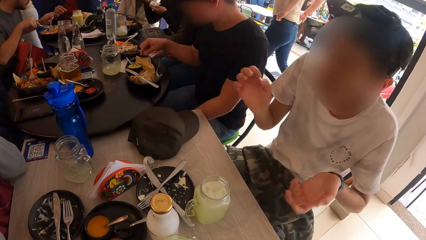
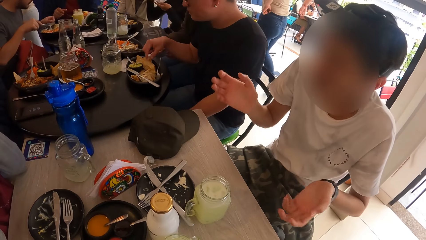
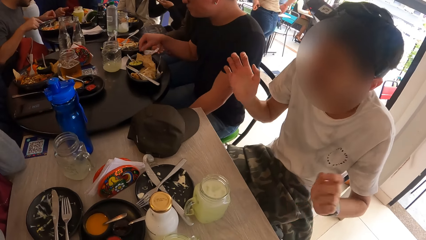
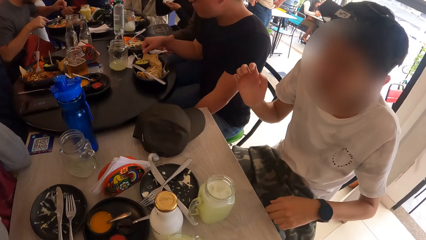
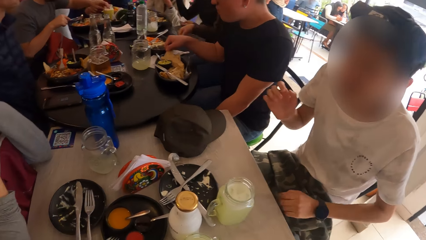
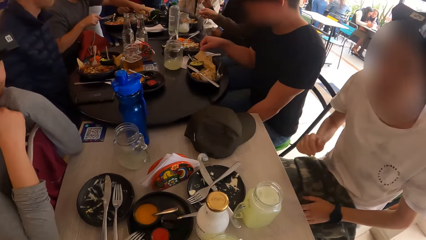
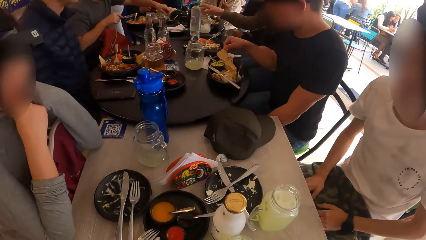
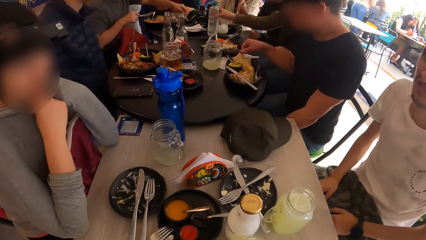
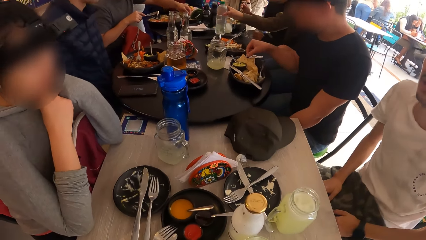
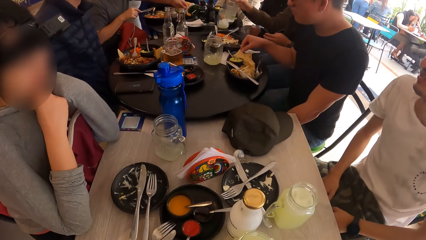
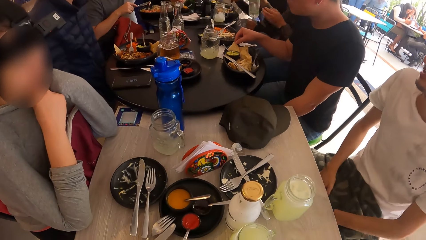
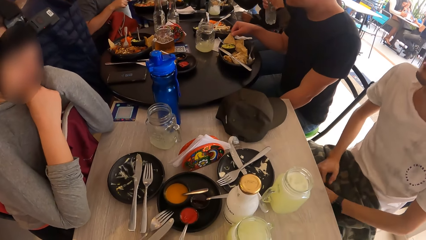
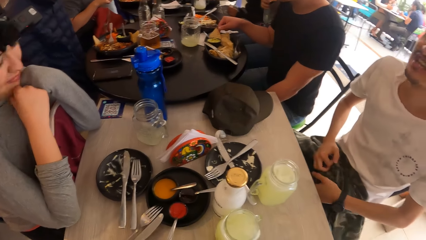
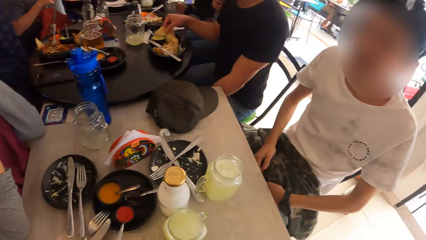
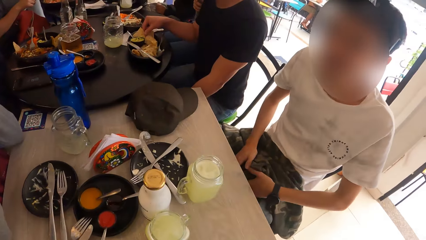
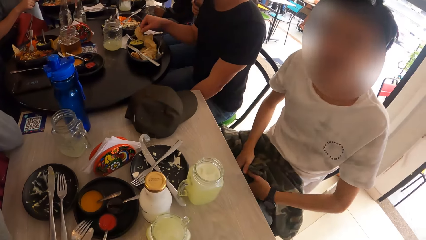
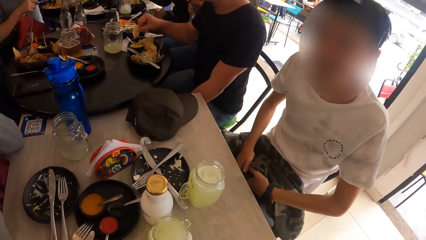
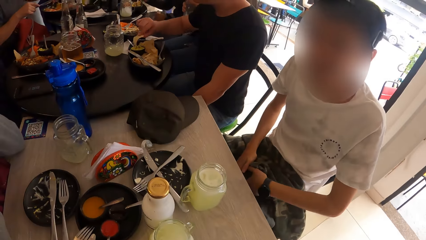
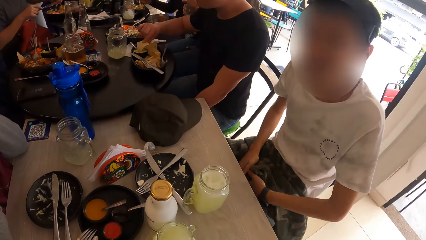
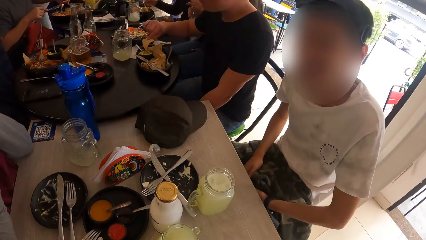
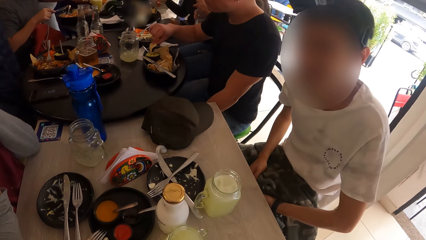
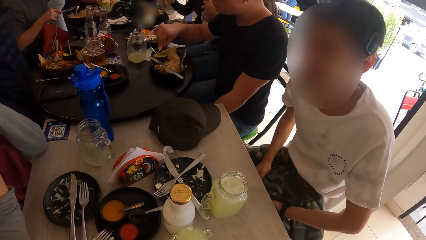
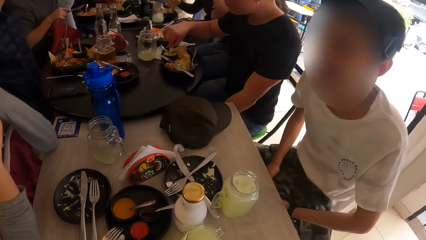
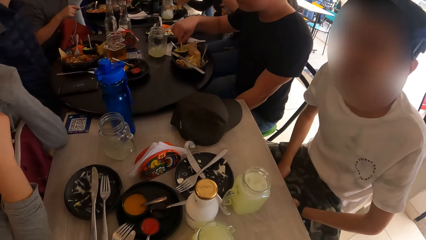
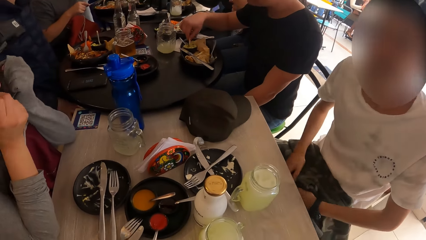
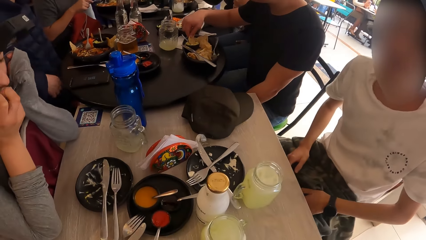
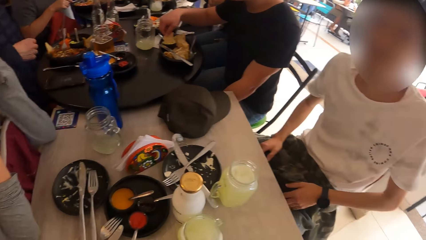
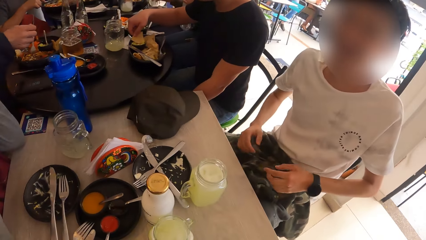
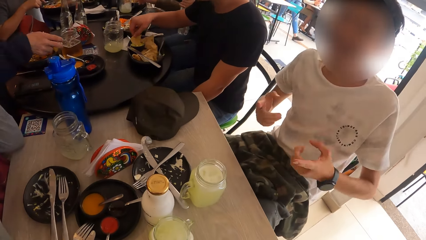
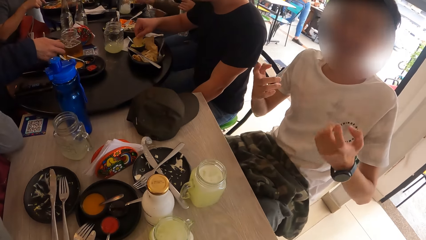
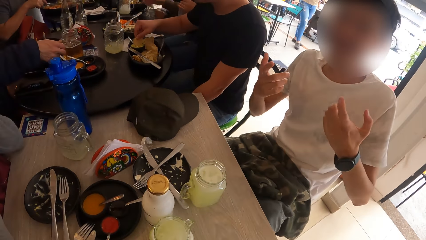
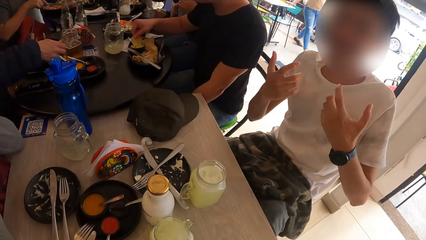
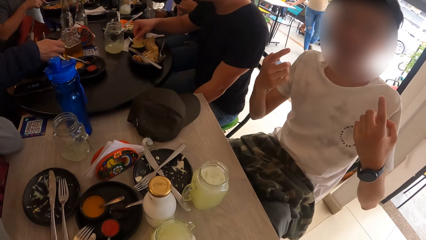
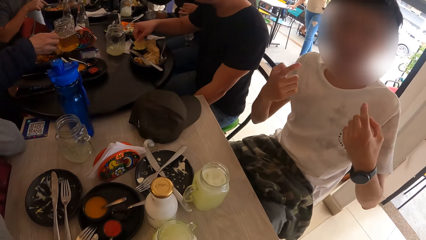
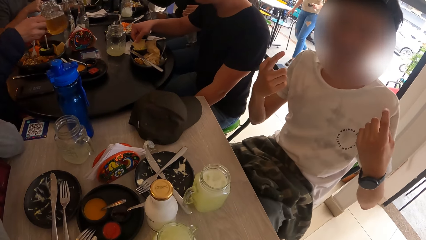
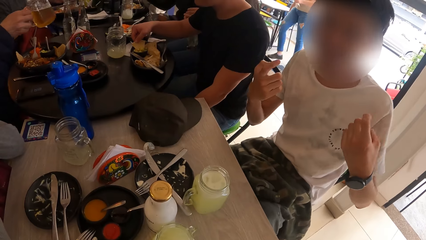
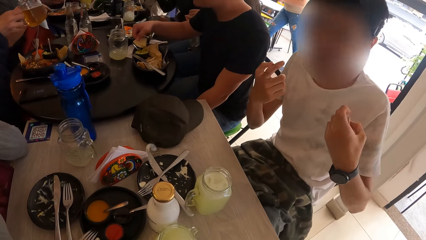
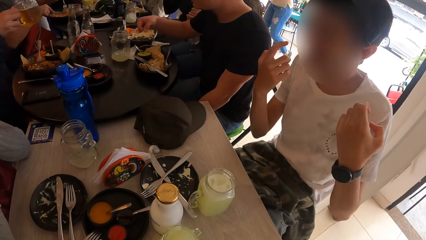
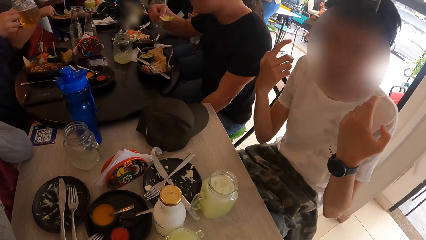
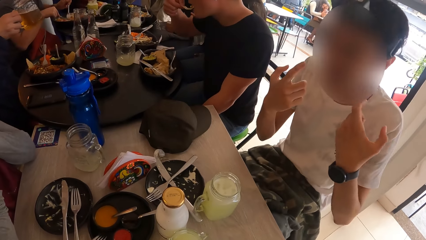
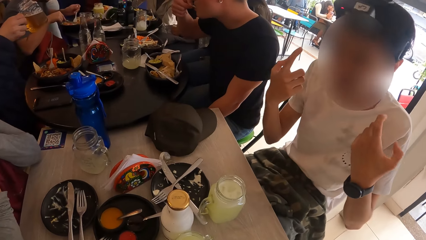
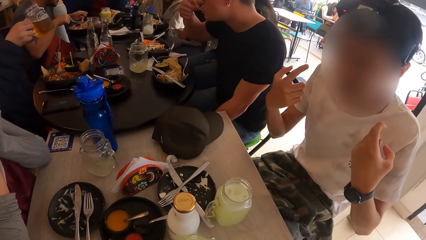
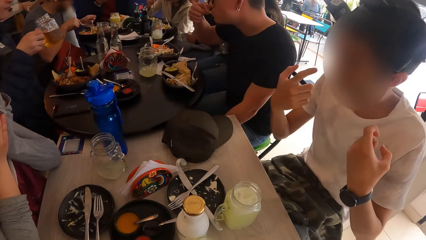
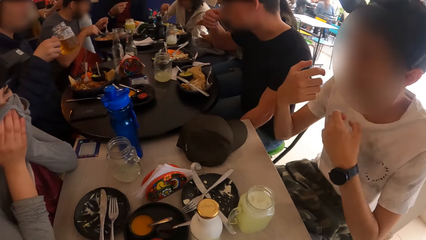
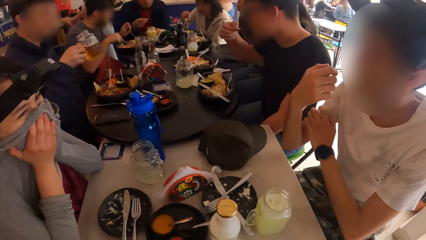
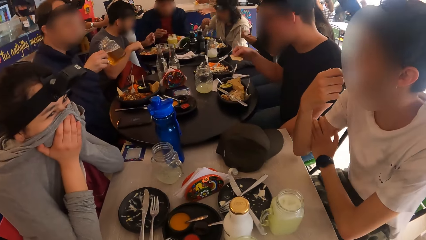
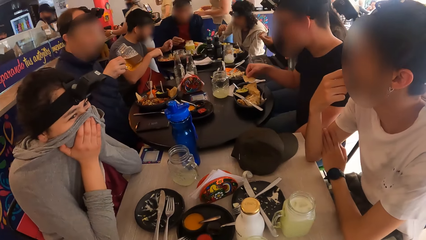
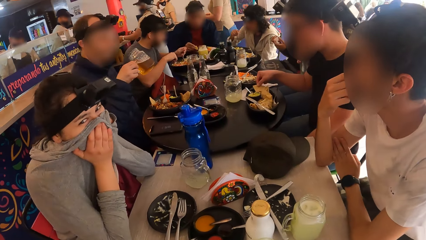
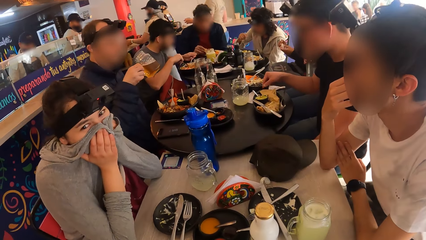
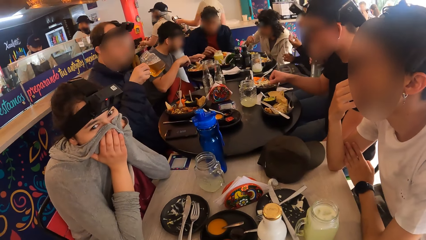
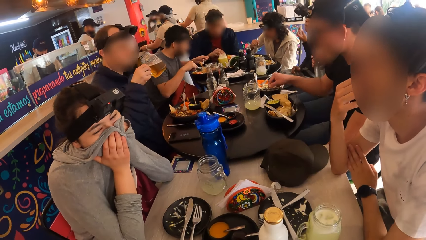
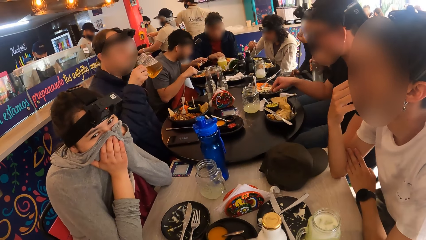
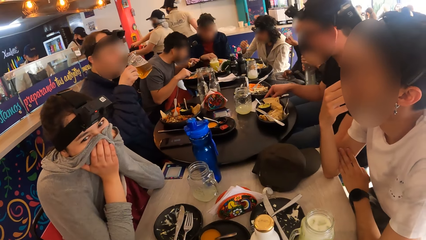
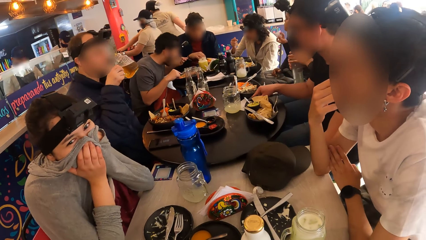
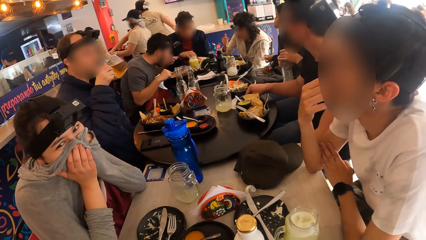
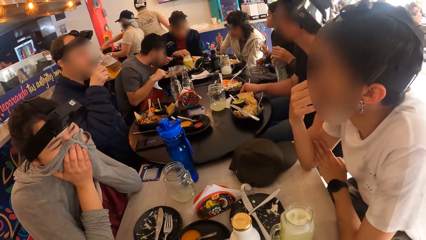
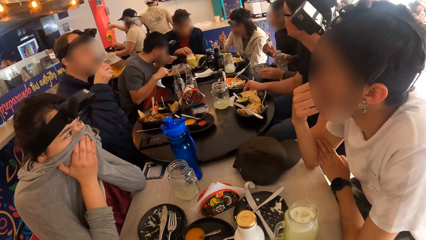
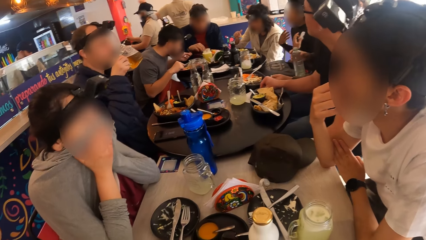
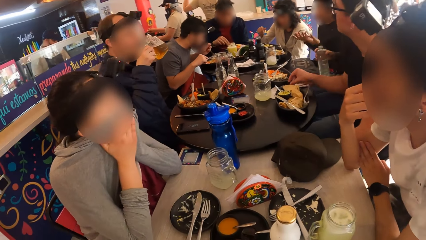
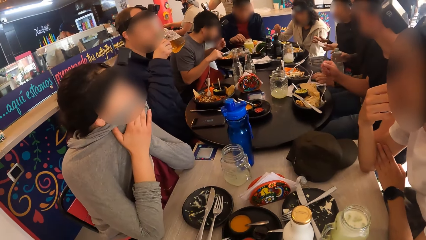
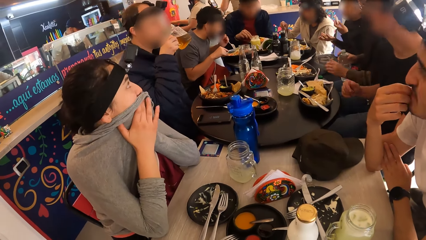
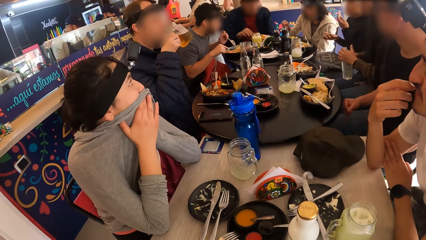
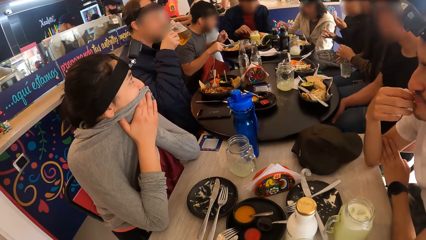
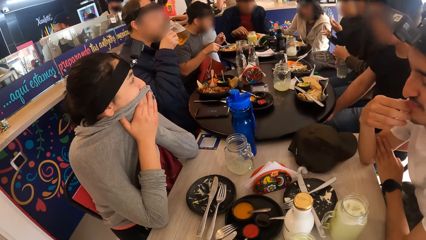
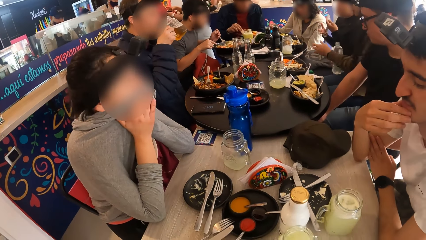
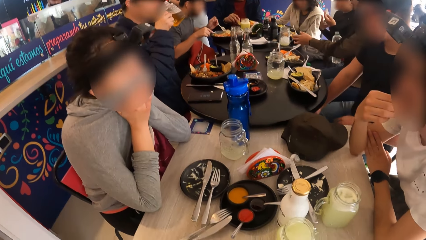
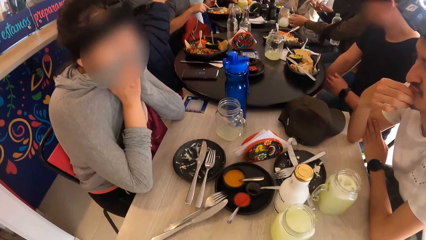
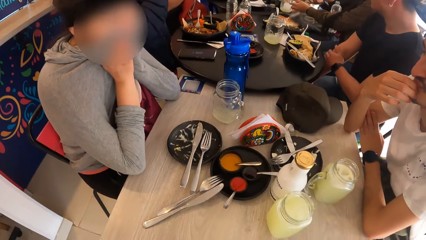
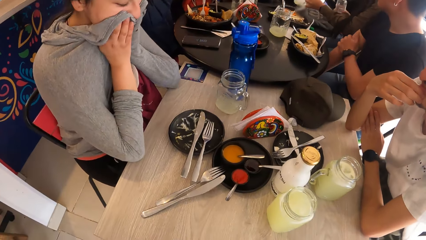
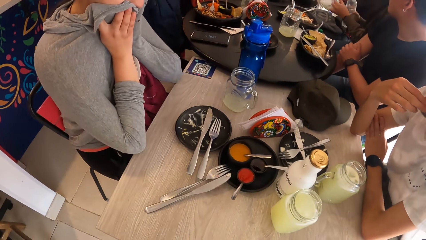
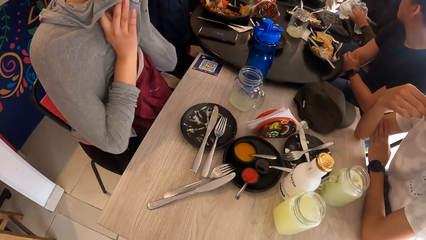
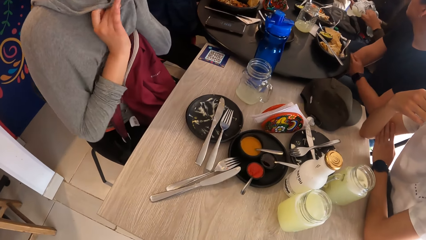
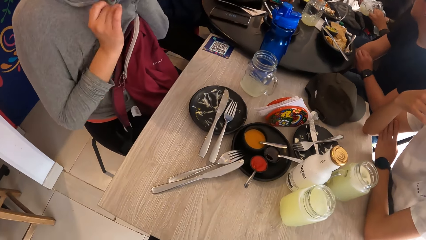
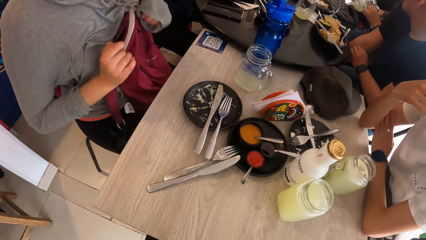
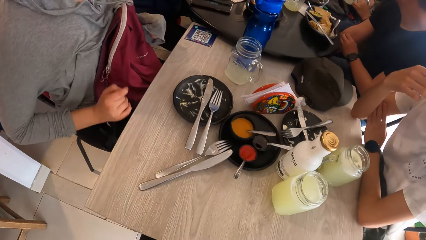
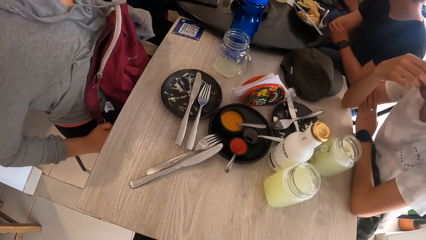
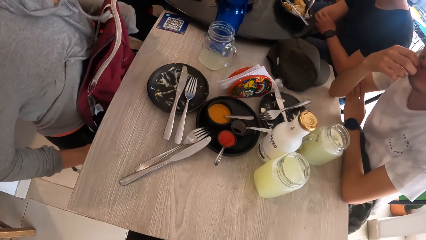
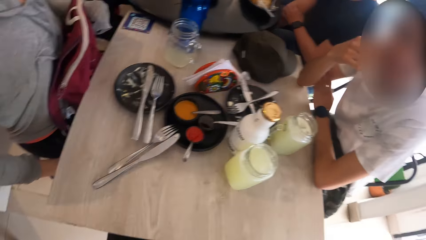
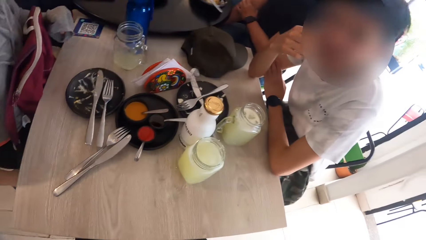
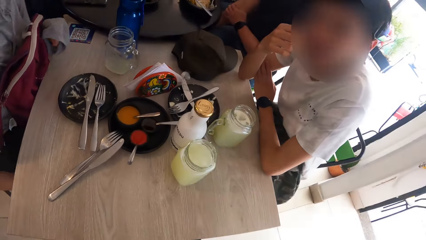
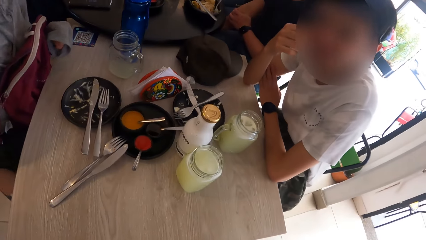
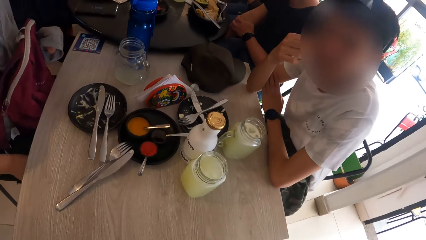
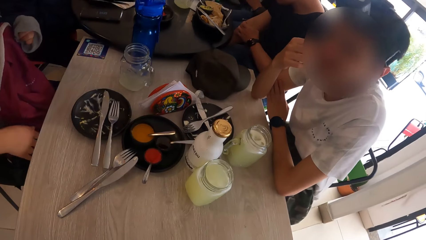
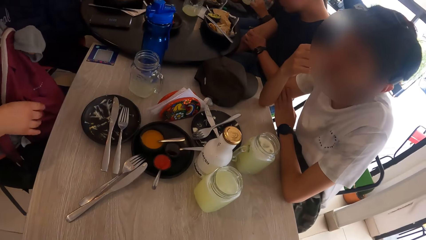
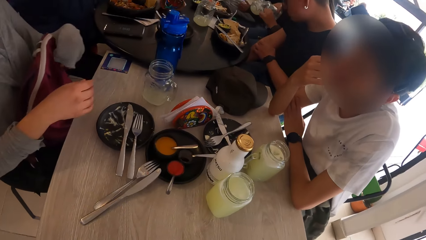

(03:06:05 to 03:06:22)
A woman picks up a bottle on the table with her right hand. A man scoops pepper from a bowl with a spoon in his left hand. The camera wearer looks around the room. Another man picks up the cup on the table with his left hand. A third man gestures out with his hands. The second man drinks from the cup in his right hand. A lady holds her nose. The camera wearer looks around the room.
